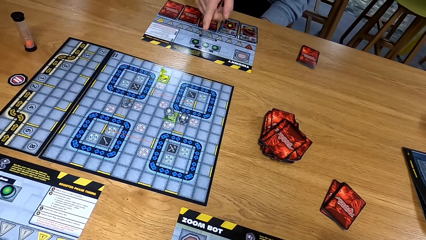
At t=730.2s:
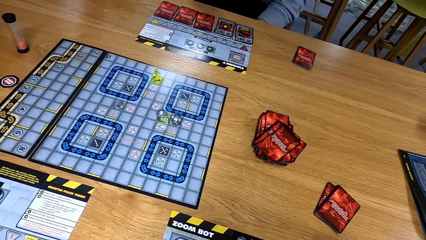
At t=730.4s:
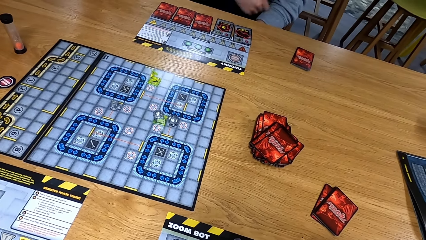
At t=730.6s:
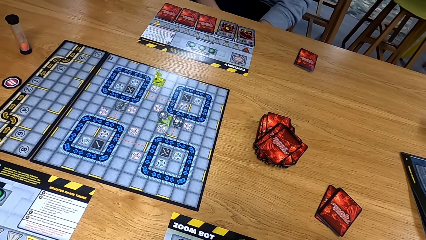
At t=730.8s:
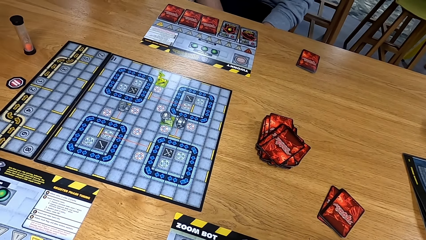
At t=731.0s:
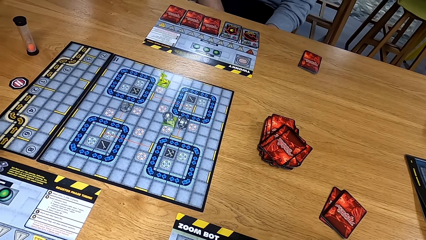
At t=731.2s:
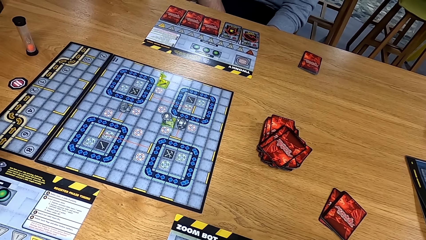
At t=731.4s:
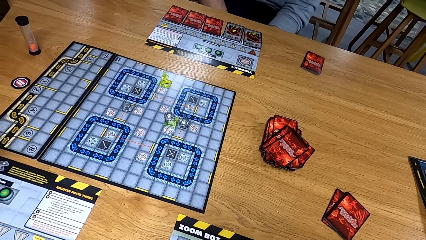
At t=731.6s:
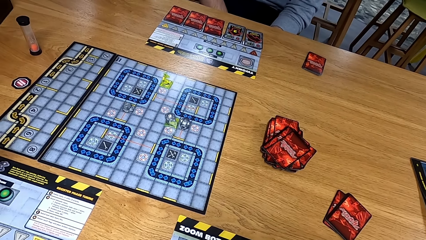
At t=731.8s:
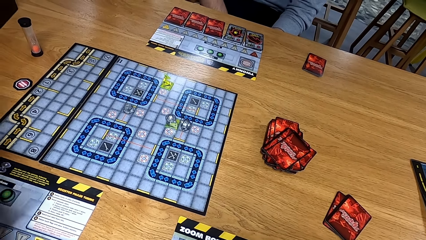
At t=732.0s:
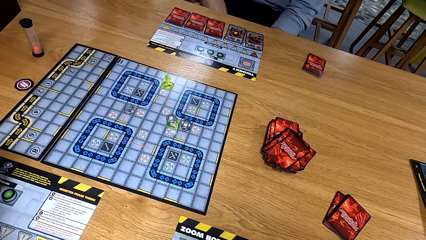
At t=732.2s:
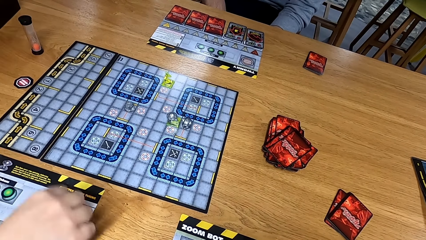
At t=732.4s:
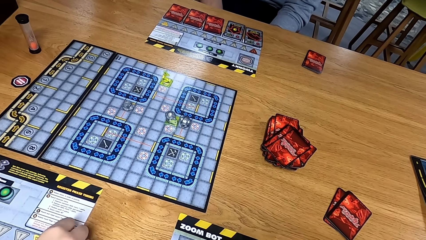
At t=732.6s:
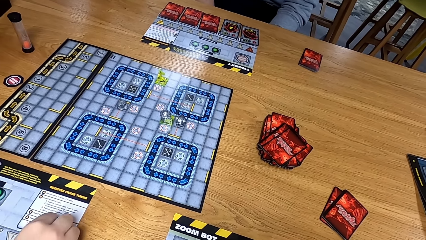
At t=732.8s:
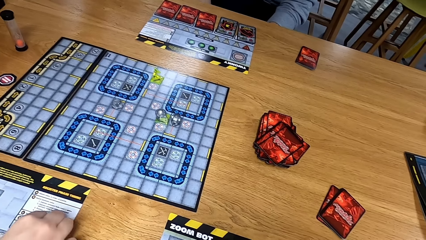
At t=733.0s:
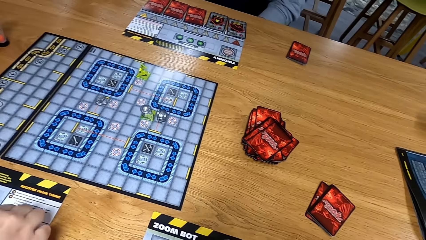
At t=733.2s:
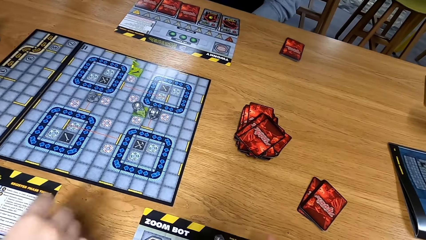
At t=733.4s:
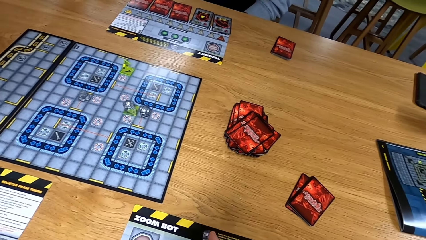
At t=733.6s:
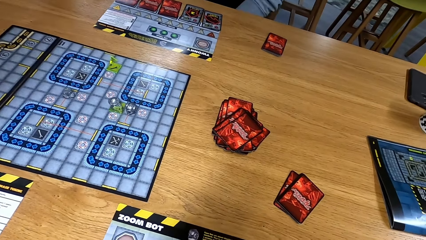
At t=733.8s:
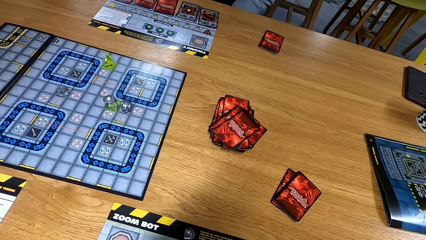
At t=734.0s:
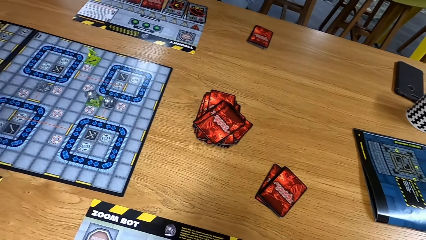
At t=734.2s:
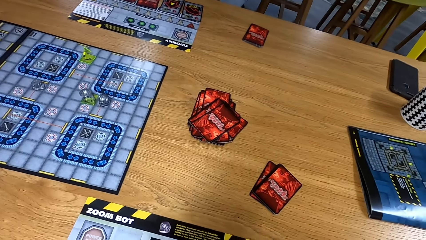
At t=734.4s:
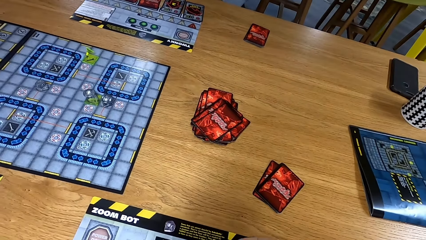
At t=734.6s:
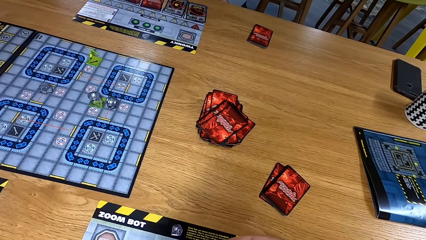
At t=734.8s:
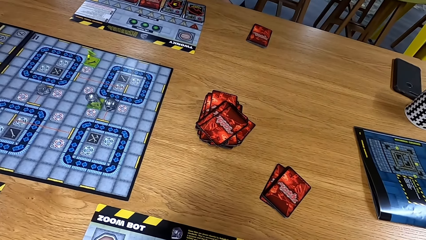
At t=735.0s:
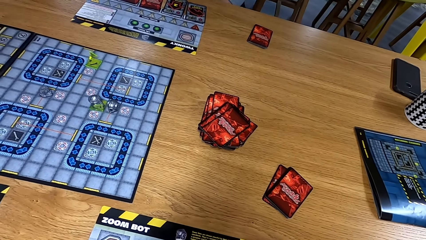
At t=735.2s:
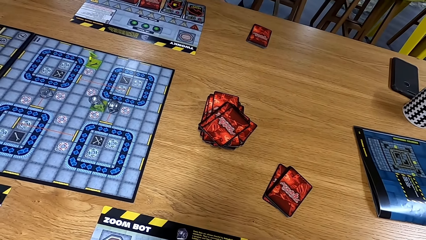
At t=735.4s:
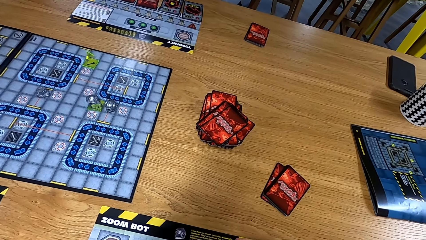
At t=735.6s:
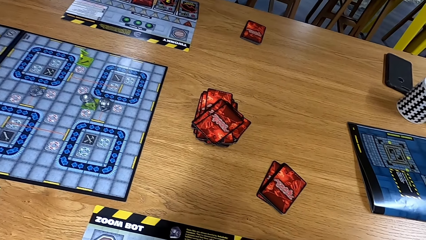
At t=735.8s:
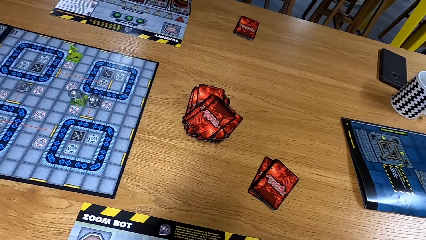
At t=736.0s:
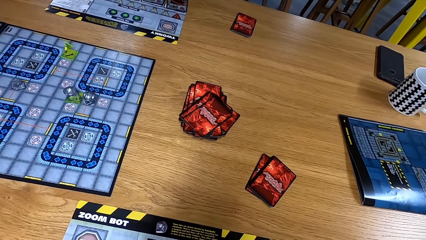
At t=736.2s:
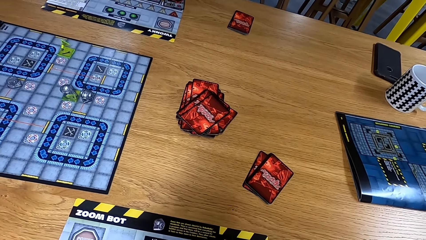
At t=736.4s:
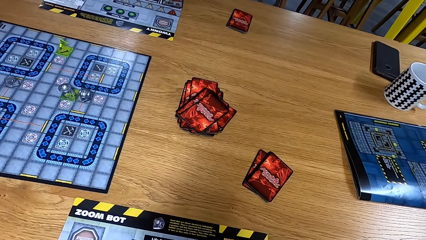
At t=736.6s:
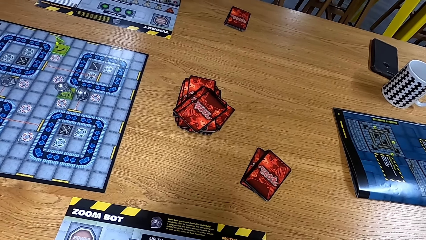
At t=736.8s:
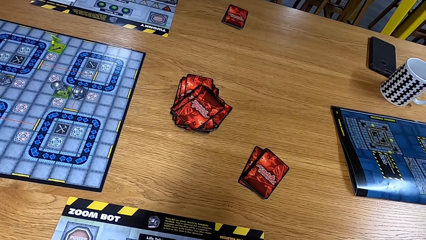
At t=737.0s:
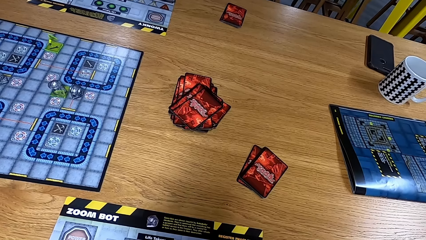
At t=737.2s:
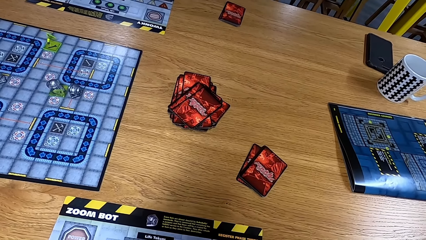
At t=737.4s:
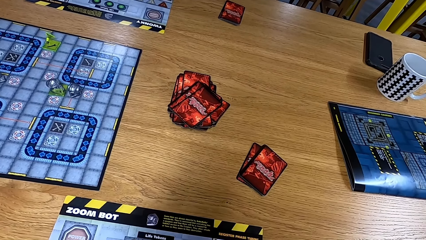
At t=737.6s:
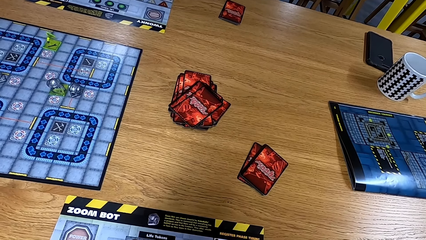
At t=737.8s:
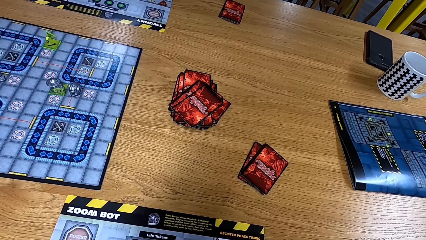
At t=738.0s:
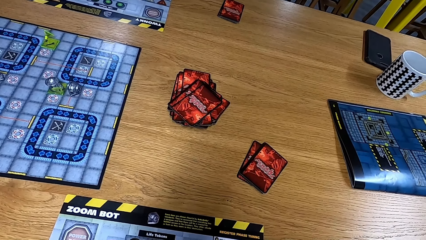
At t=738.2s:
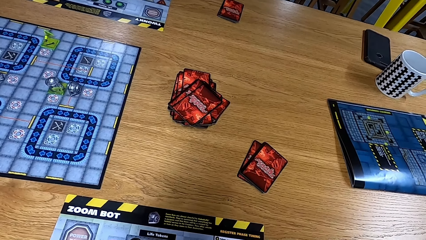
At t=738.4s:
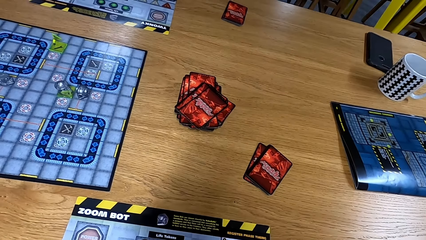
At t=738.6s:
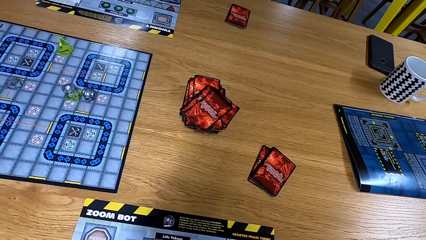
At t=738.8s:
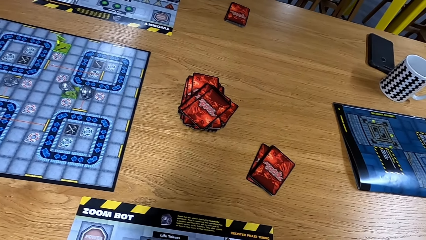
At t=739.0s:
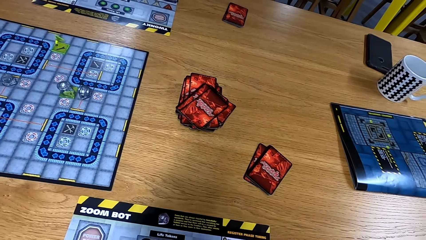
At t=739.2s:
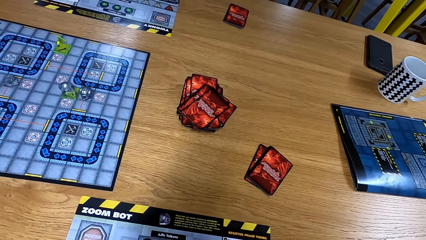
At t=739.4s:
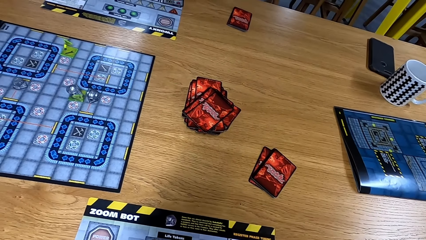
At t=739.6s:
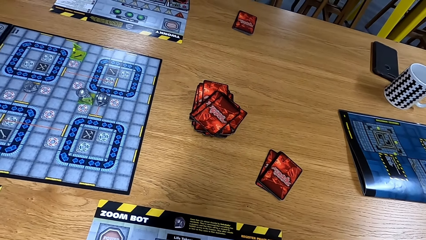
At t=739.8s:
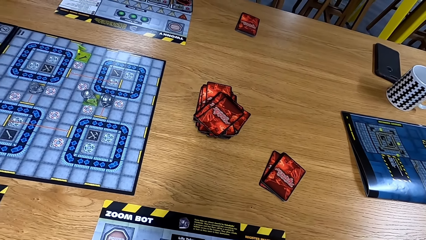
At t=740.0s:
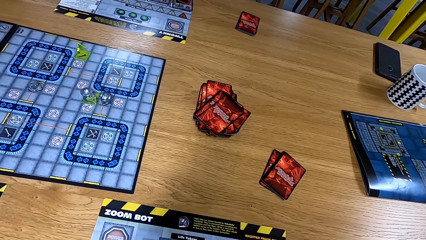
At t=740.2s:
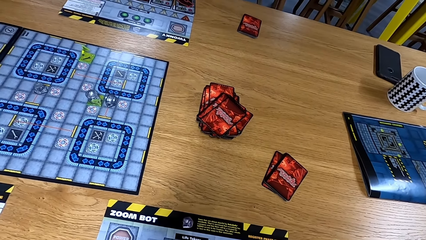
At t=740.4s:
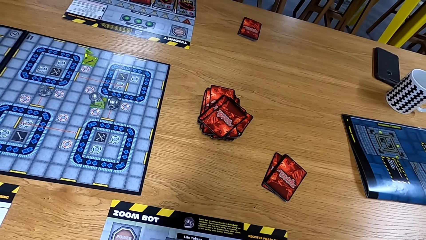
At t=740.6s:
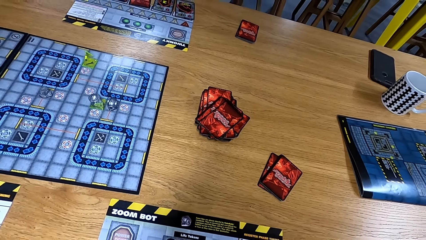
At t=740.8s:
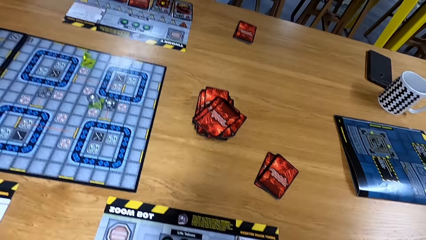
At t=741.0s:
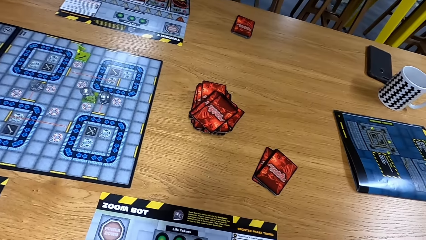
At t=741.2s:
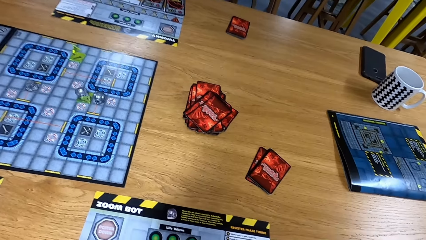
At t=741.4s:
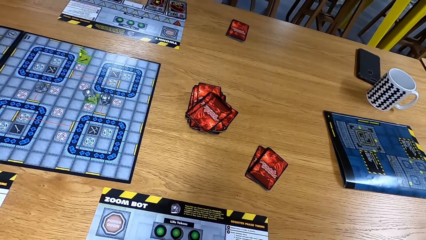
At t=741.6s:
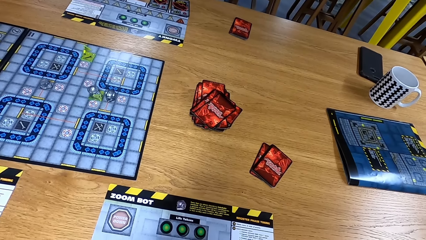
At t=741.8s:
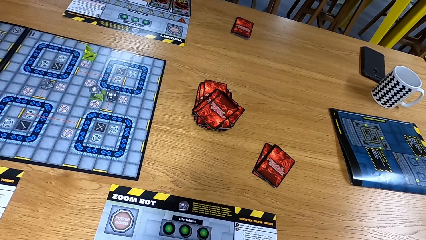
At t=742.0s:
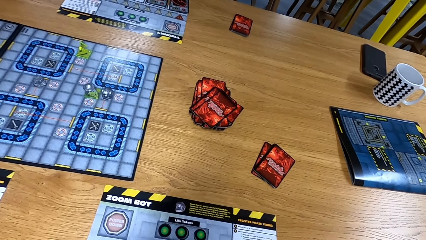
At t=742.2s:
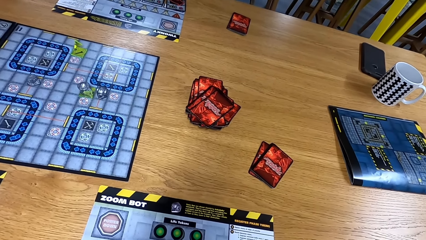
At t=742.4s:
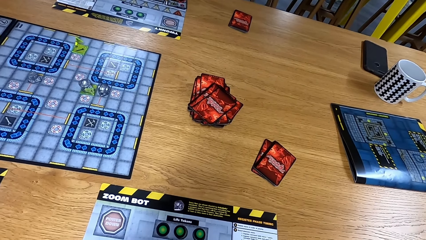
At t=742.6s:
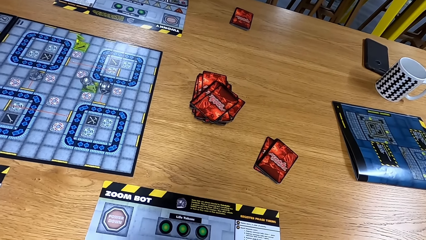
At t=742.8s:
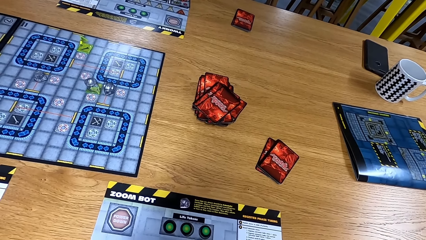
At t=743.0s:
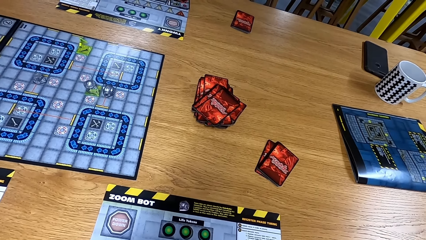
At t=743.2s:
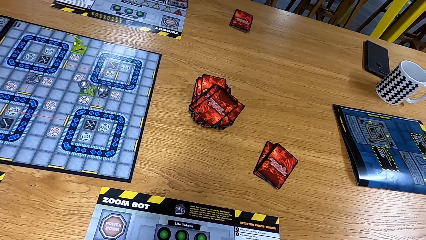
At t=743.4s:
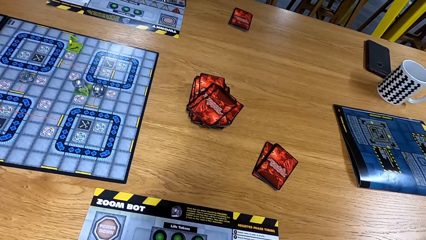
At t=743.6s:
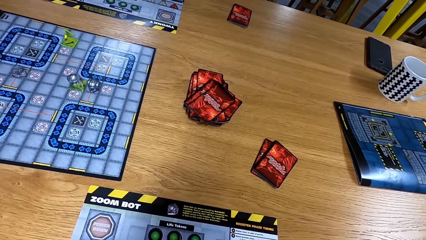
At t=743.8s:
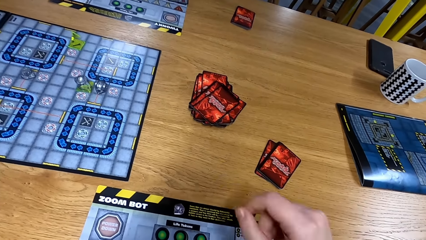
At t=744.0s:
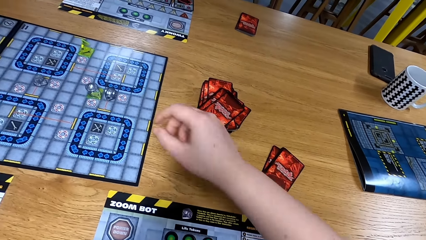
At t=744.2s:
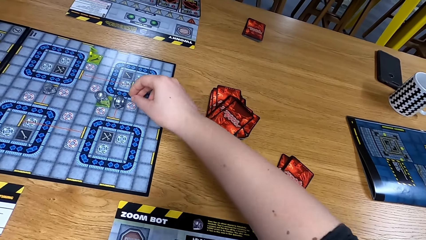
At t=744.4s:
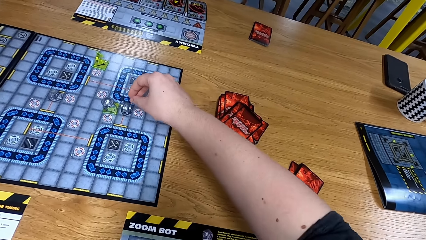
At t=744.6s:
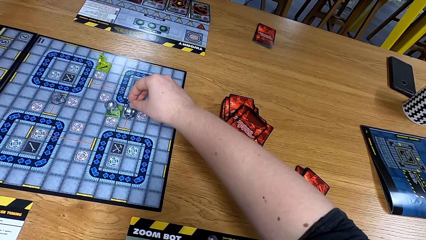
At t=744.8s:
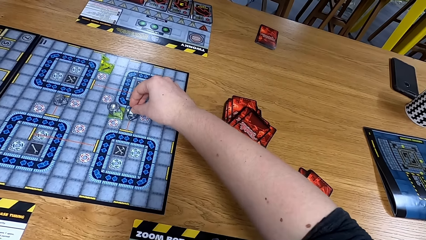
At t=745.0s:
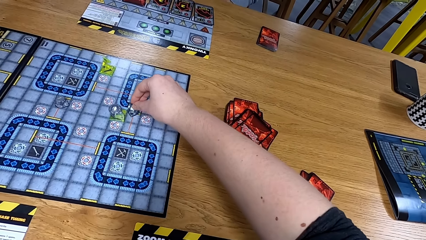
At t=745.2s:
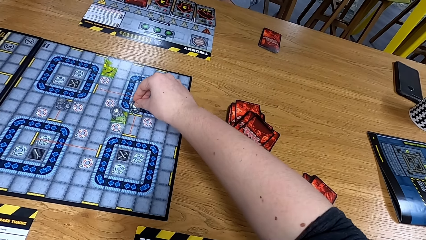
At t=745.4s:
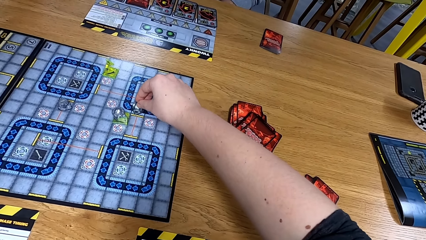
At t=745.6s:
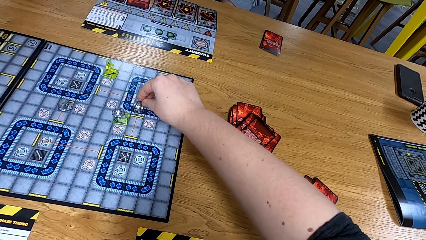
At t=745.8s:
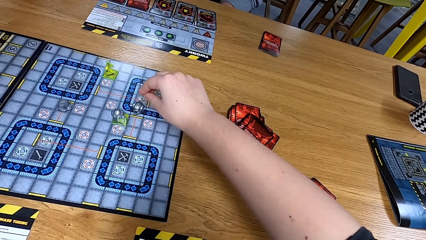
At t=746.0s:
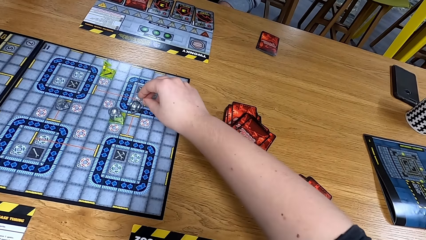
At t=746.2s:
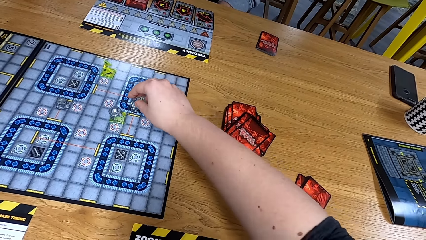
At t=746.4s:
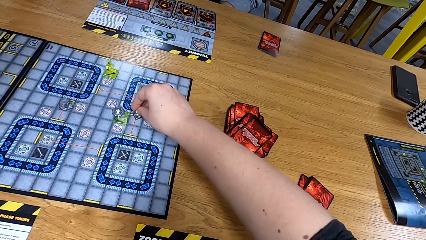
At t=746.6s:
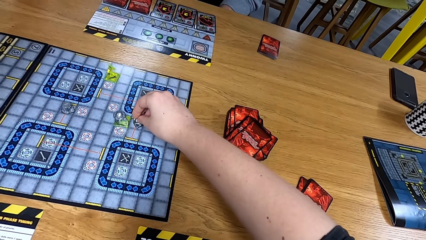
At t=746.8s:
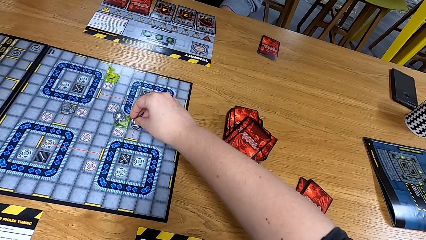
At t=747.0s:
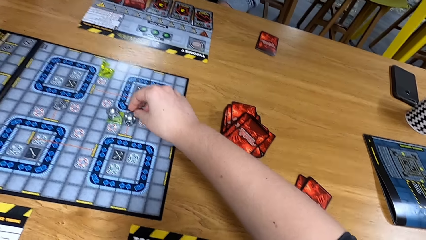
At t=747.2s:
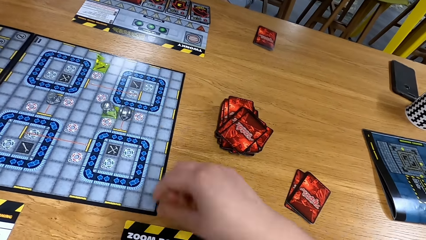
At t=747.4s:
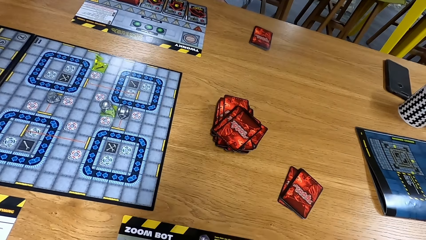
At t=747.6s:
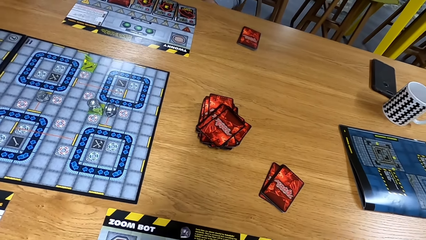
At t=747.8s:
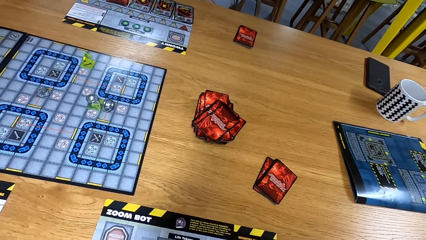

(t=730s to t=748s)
A man moves his hand. The camera wearer looks at the table. They move the path tile on the game board.
